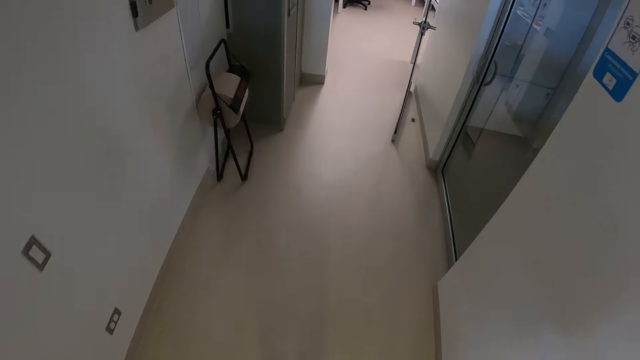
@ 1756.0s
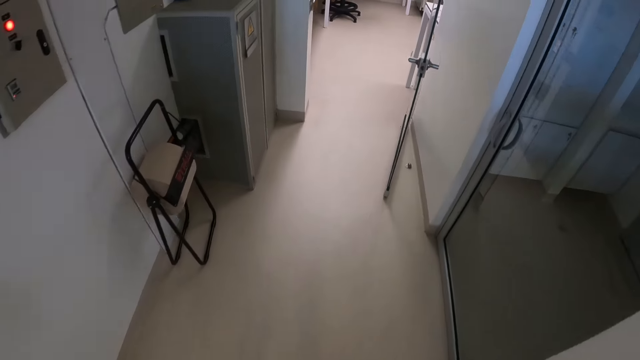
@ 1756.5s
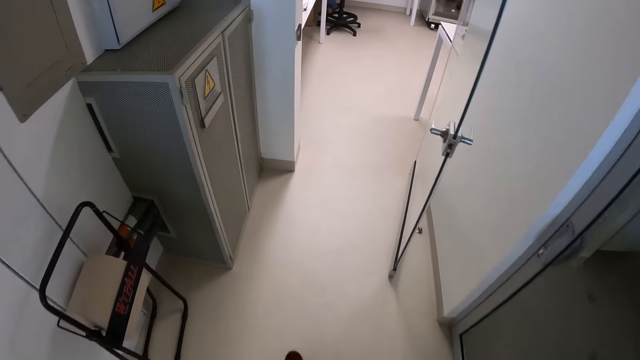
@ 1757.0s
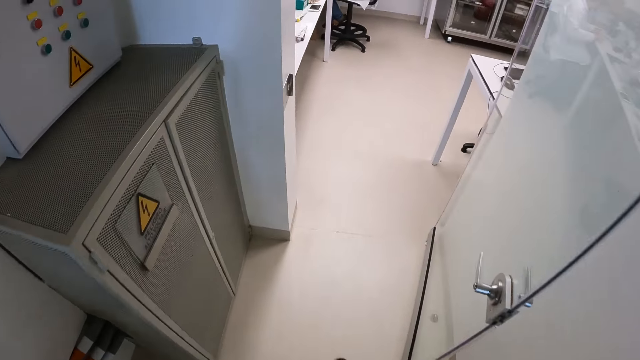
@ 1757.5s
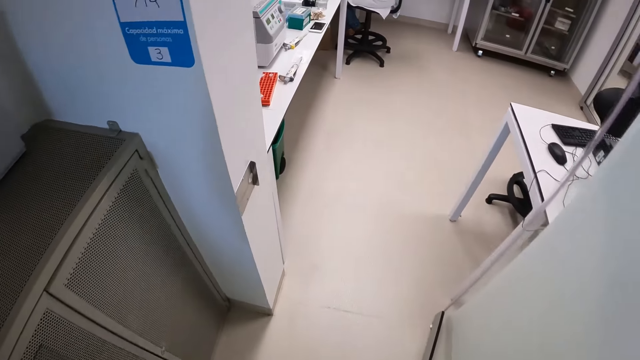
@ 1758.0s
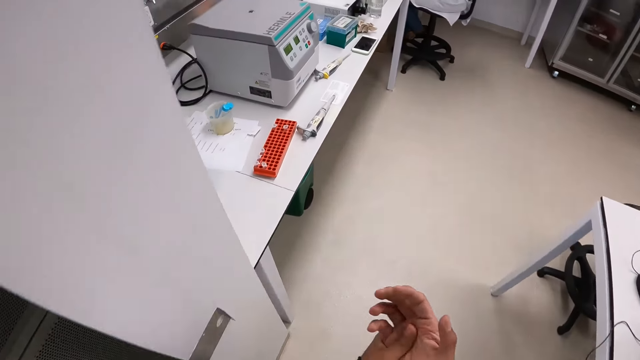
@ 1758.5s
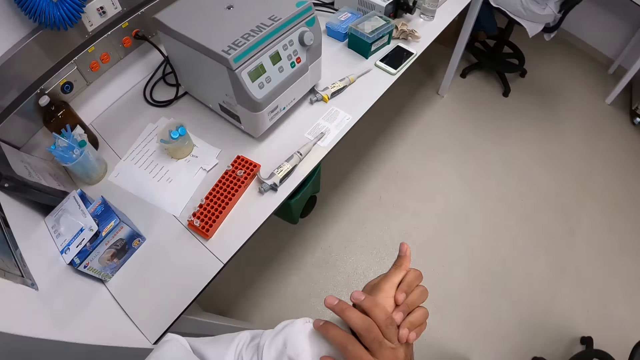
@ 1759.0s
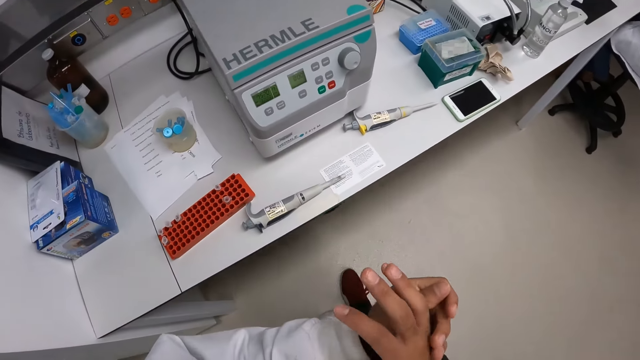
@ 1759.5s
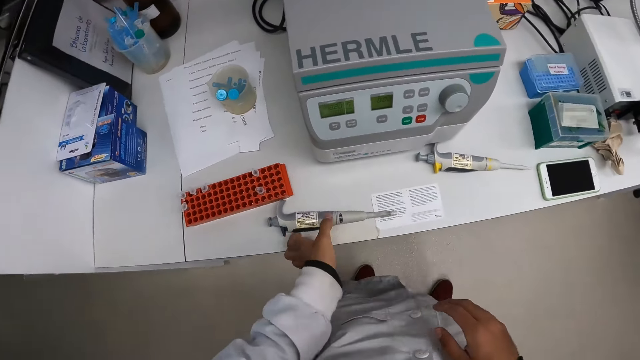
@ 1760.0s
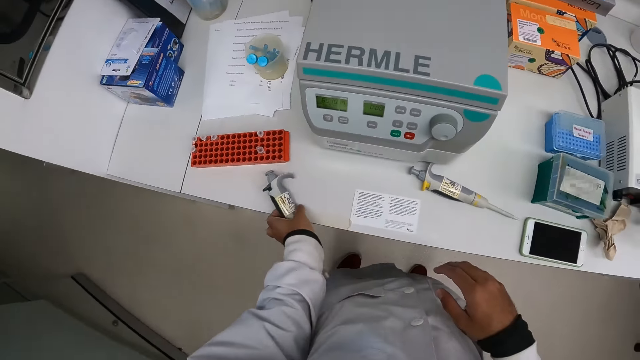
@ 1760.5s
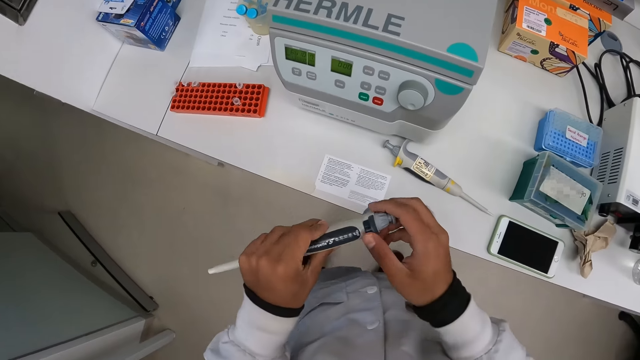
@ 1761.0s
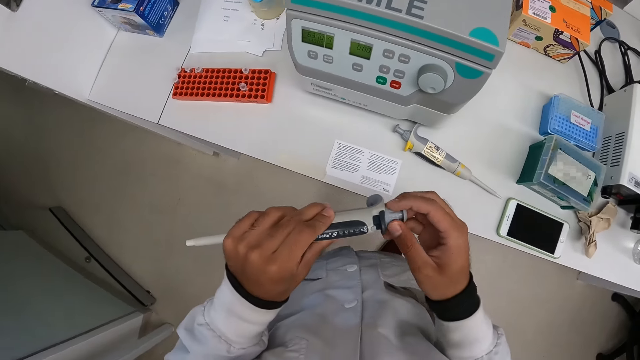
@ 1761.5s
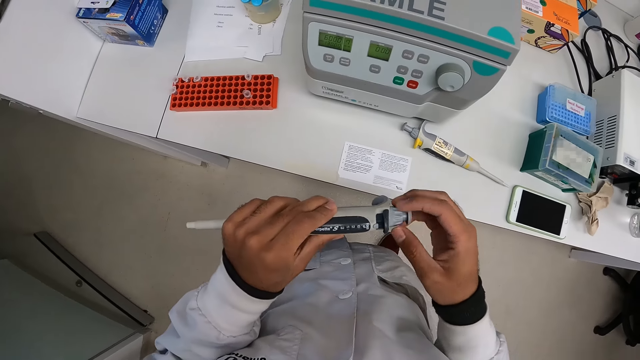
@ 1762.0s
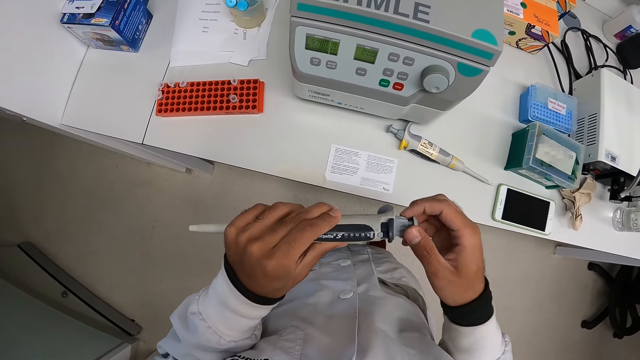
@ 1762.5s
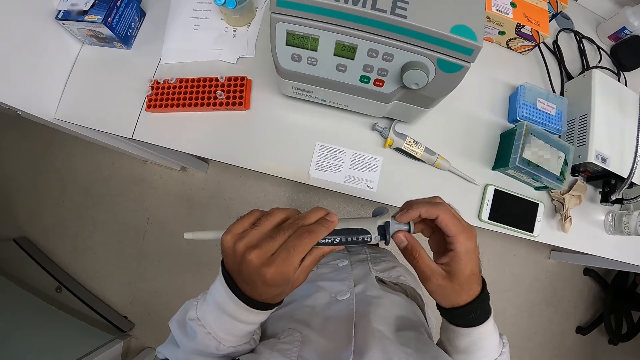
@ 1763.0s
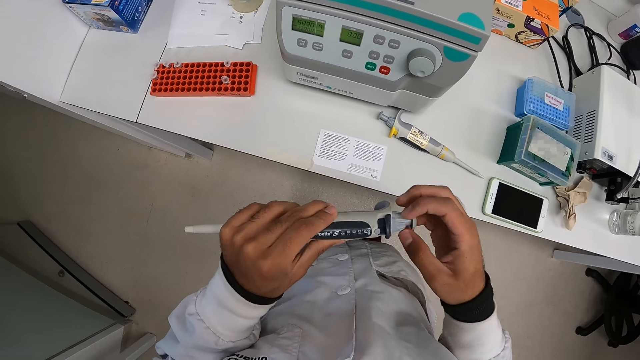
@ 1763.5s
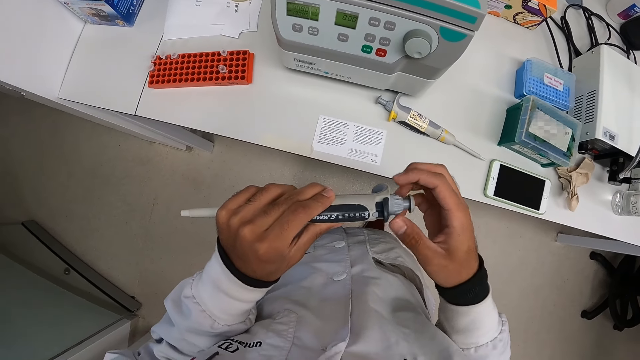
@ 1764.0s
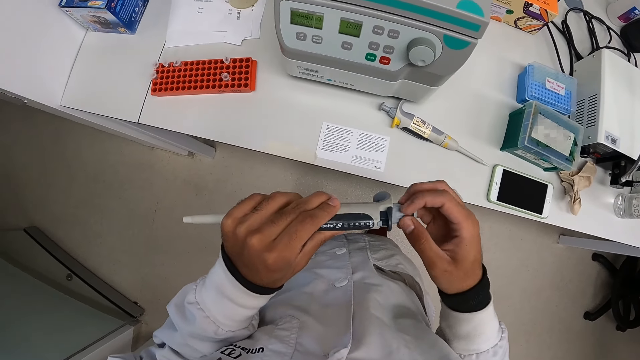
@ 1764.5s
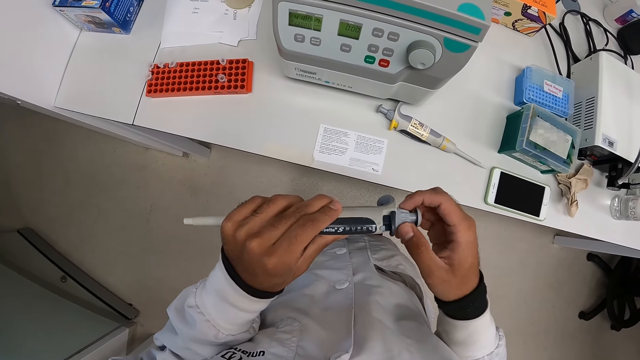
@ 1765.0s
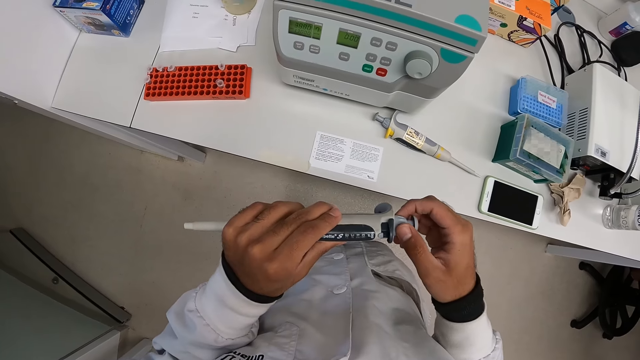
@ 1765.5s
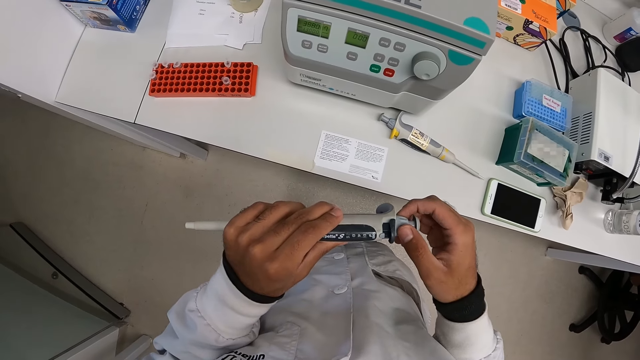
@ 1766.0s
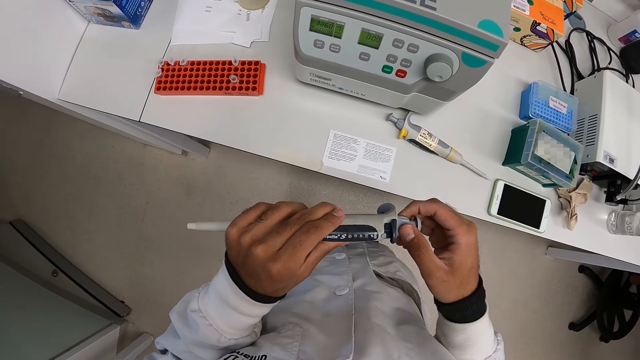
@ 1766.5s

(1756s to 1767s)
The camera wearer rubs his hands. He picks up the micropipette from the laboratory table with his left hand. He adjusts the micropipette with his right hand.

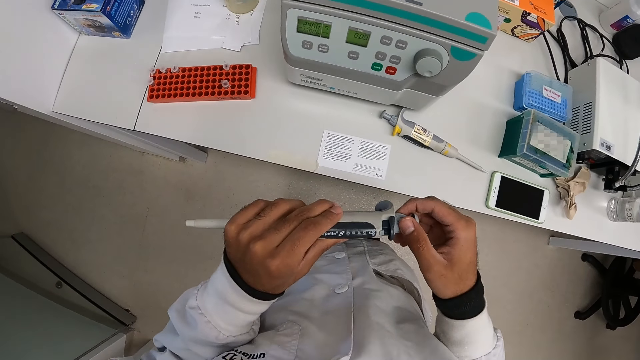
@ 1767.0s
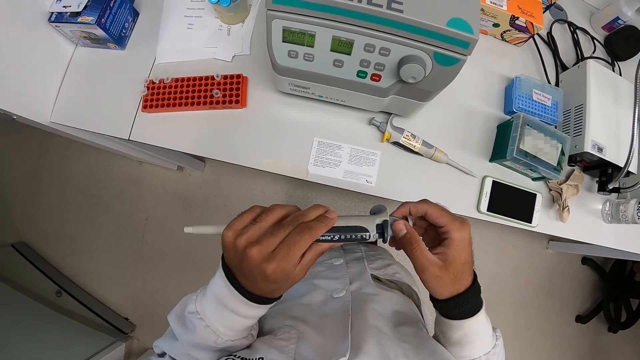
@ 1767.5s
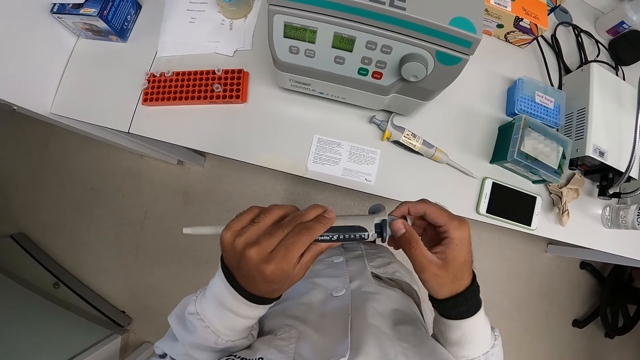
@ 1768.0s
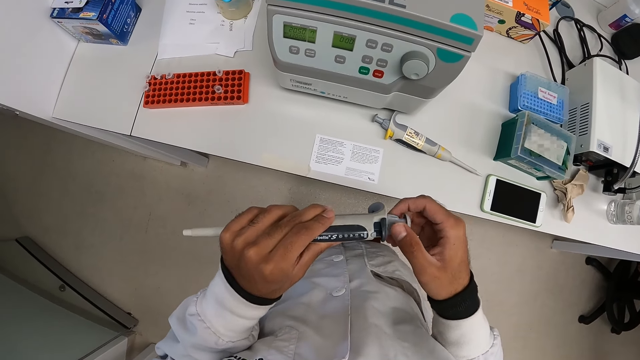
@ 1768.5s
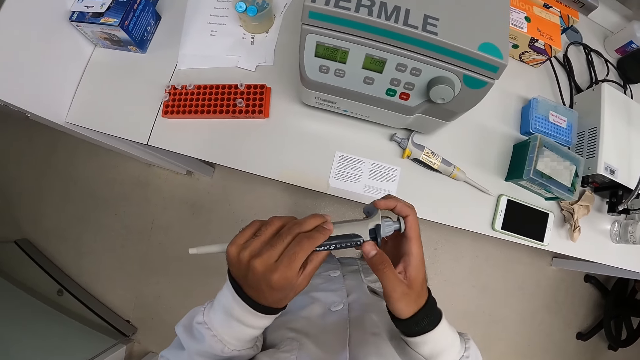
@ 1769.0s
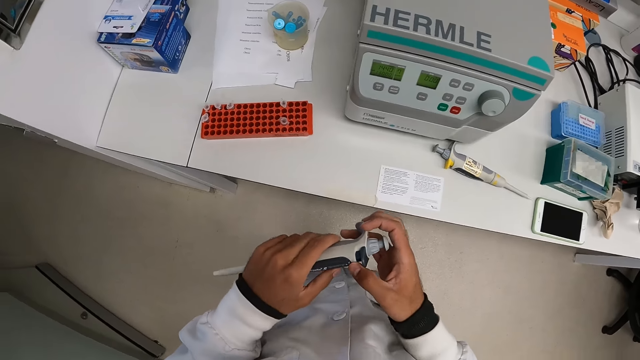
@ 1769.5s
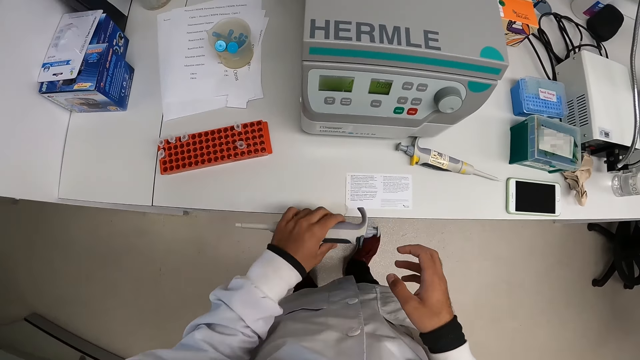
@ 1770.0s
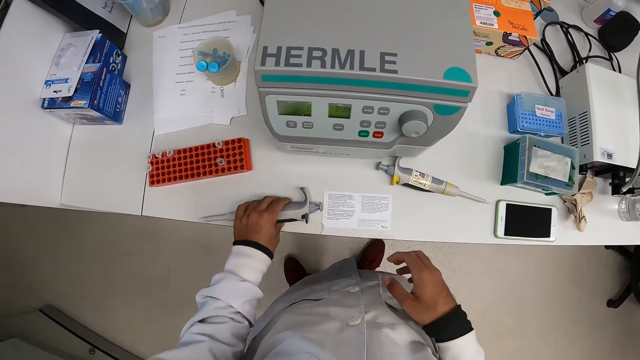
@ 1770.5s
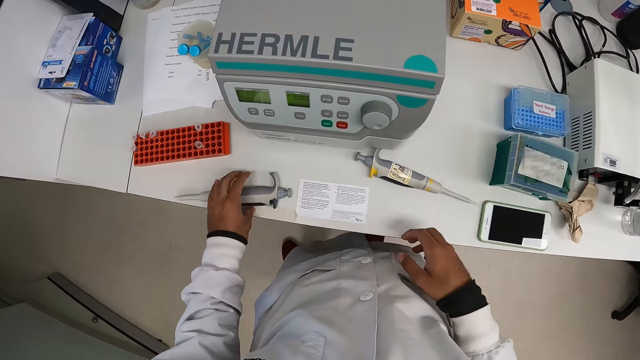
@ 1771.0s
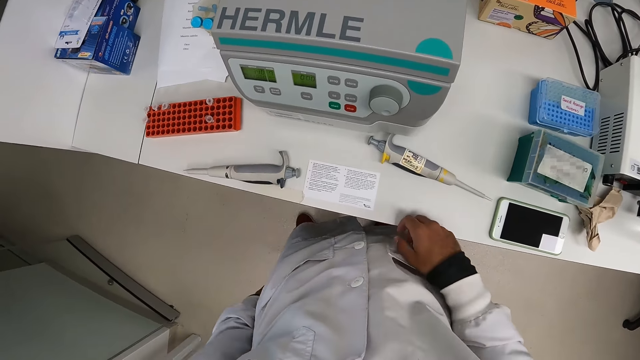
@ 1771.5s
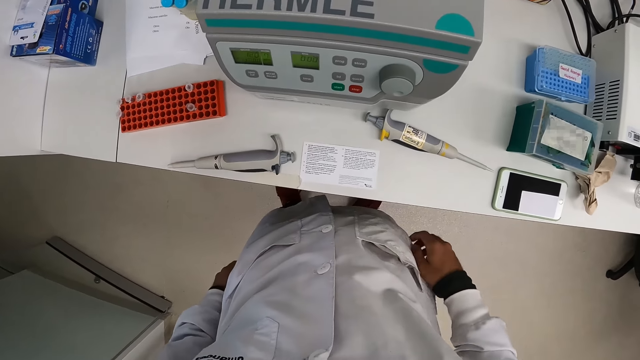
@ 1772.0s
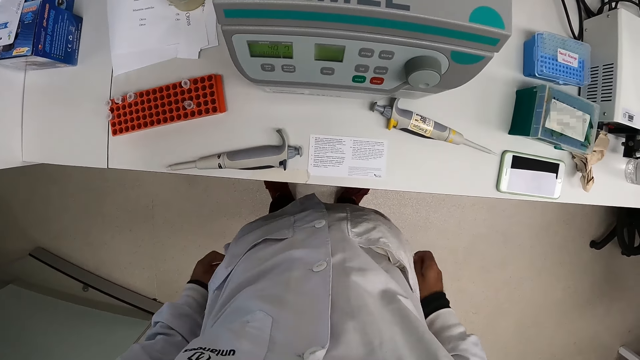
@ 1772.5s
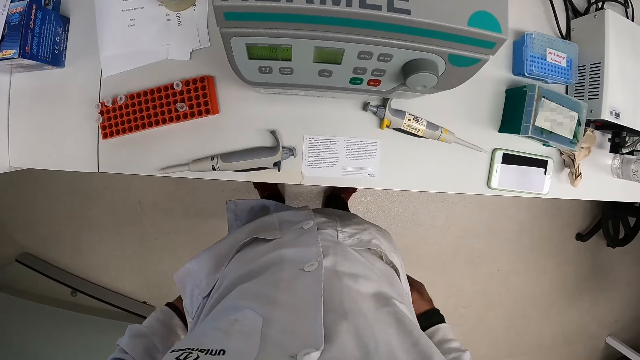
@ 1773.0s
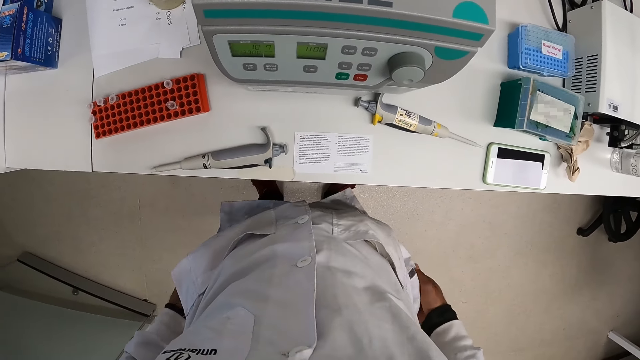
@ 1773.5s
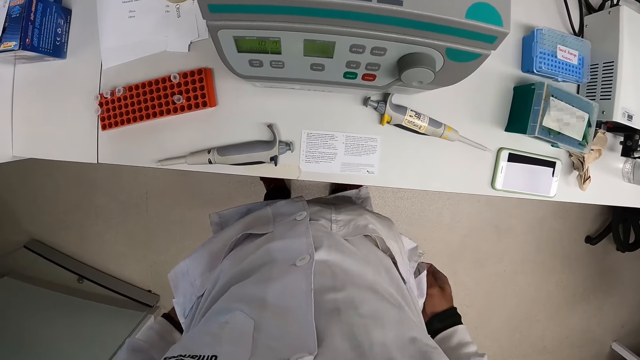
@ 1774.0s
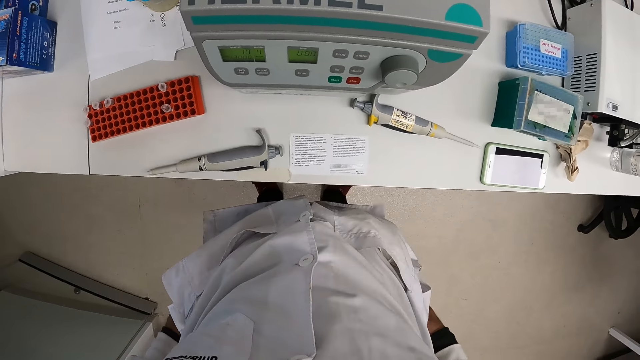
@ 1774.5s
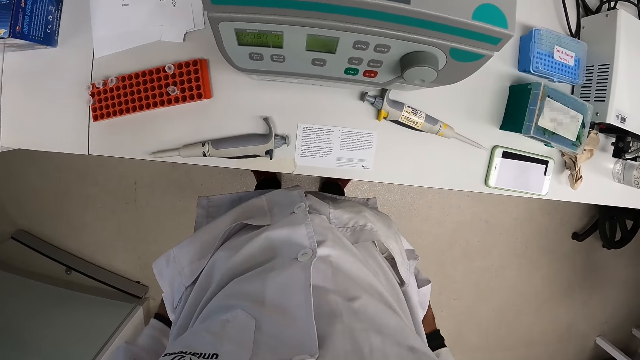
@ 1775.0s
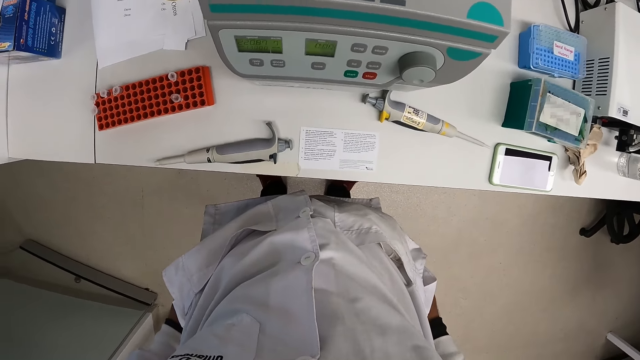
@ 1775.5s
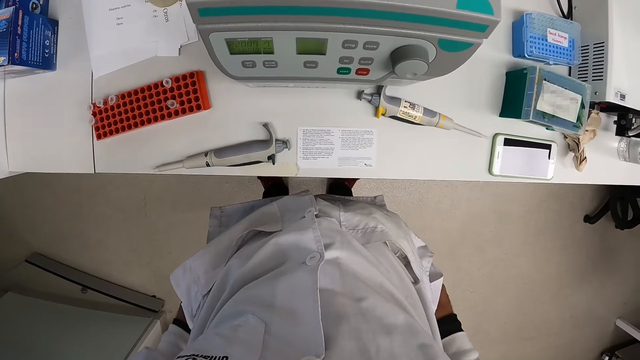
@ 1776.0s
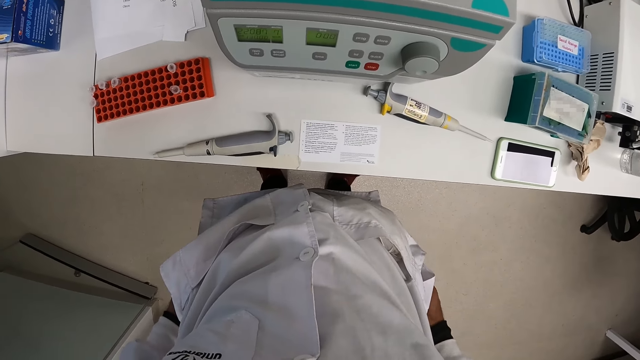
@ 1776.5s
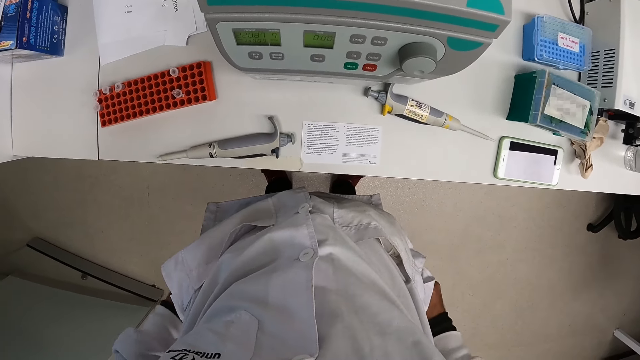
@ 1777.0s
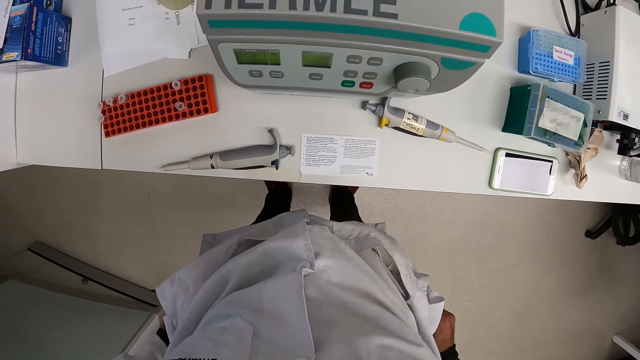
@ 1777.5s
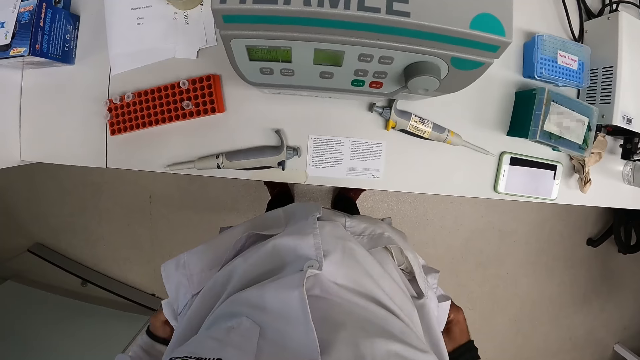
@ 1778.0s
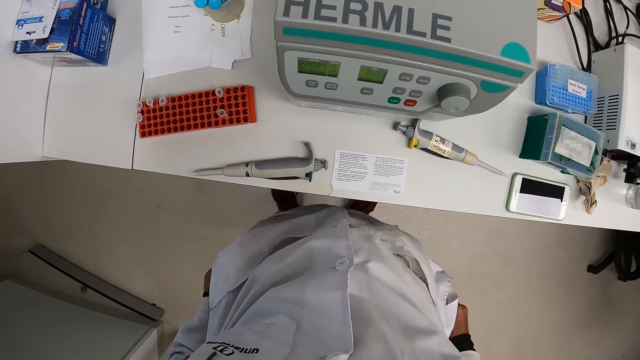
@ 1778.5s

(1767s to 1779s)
The camera wearer drops the micropipette in his left hand on the laboratory table. He pulls up his trouser.
